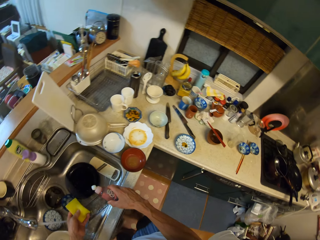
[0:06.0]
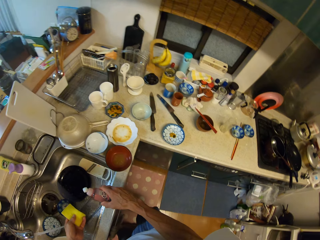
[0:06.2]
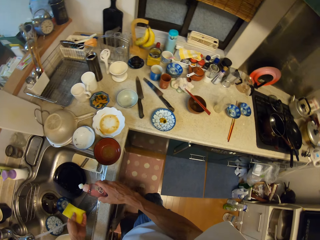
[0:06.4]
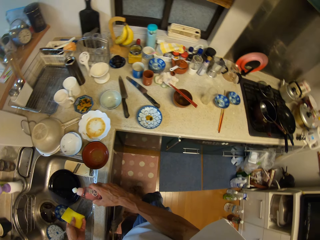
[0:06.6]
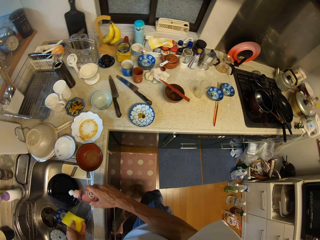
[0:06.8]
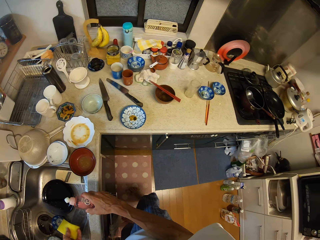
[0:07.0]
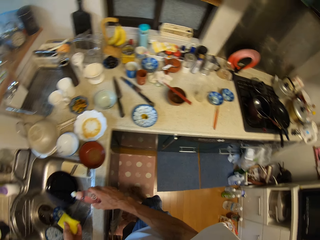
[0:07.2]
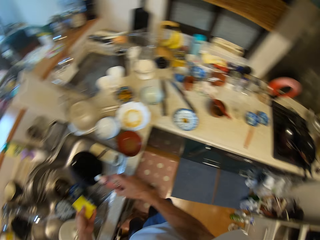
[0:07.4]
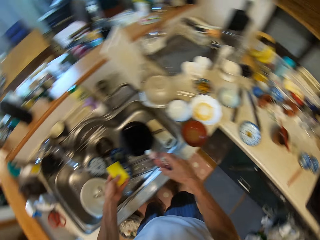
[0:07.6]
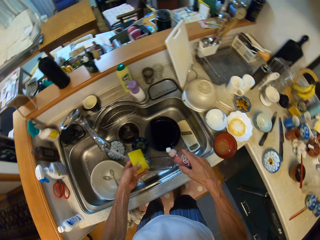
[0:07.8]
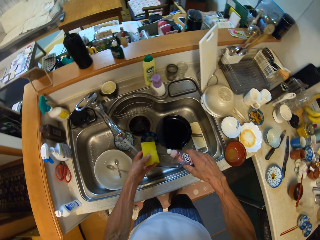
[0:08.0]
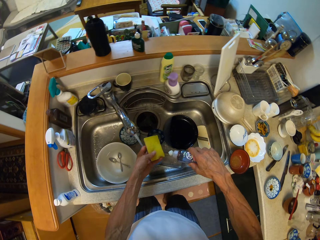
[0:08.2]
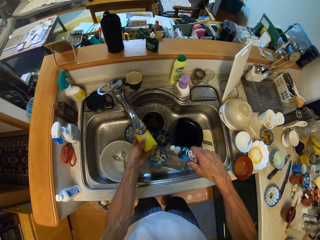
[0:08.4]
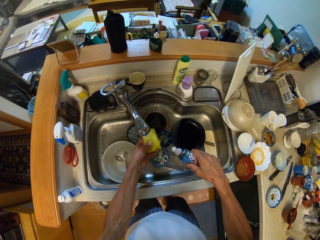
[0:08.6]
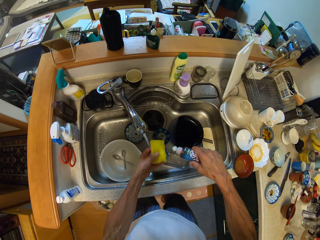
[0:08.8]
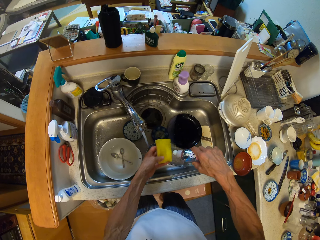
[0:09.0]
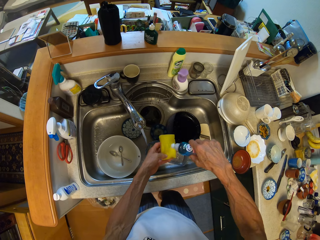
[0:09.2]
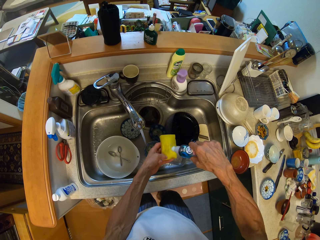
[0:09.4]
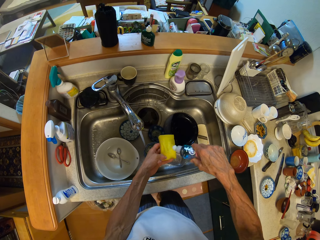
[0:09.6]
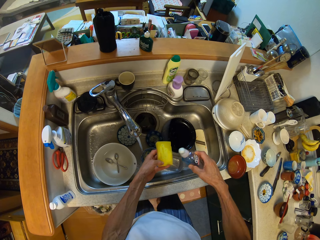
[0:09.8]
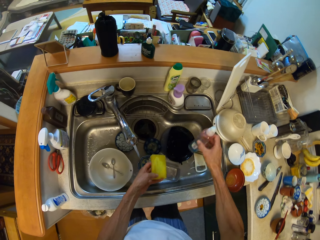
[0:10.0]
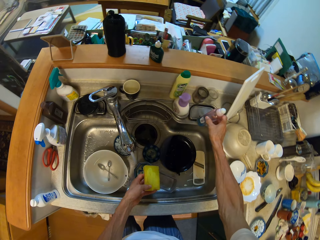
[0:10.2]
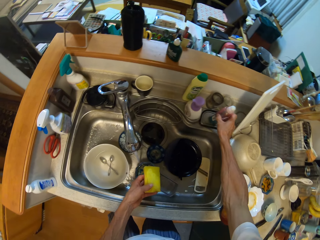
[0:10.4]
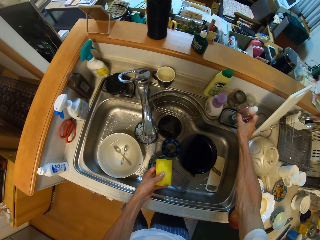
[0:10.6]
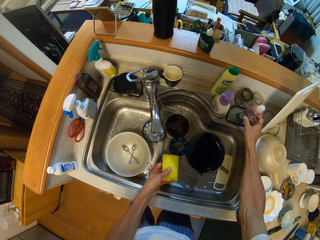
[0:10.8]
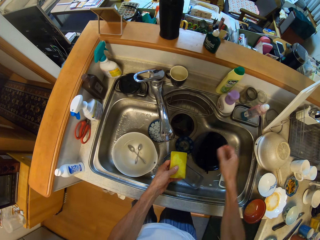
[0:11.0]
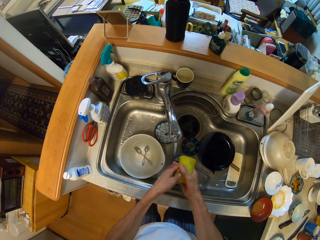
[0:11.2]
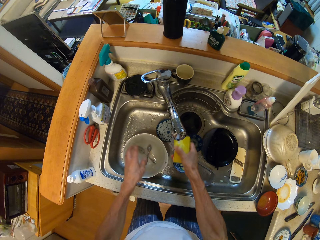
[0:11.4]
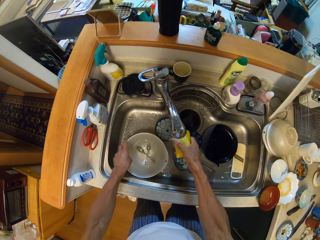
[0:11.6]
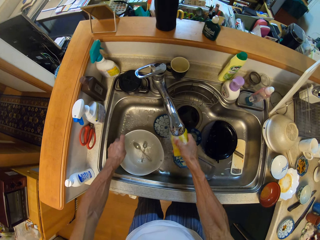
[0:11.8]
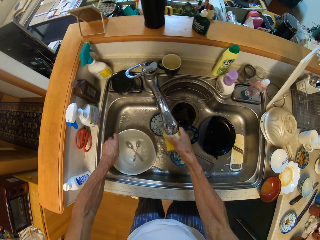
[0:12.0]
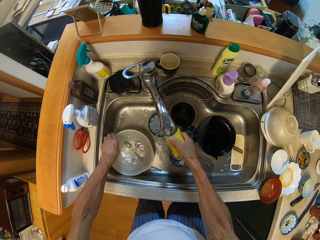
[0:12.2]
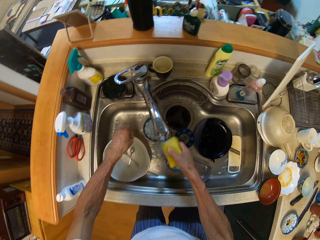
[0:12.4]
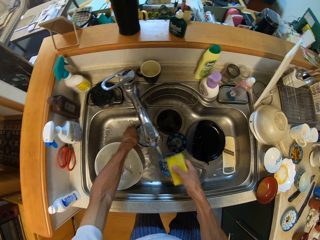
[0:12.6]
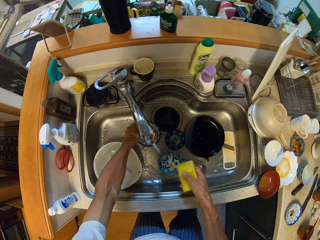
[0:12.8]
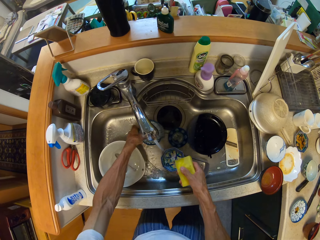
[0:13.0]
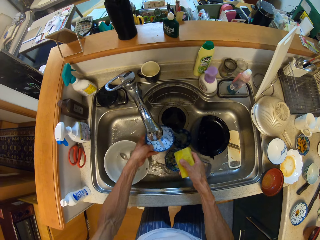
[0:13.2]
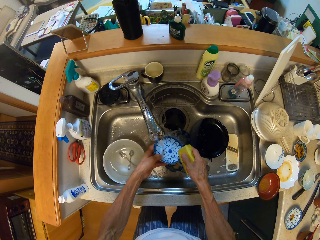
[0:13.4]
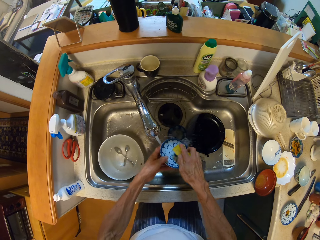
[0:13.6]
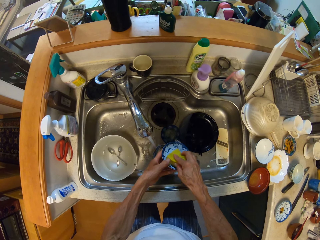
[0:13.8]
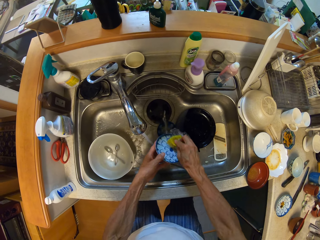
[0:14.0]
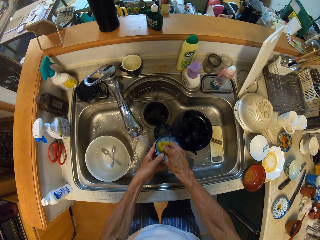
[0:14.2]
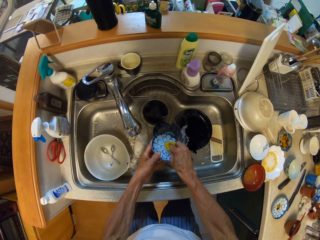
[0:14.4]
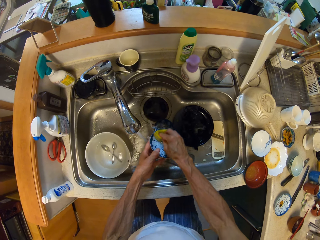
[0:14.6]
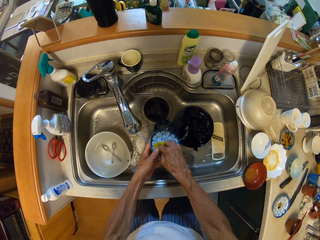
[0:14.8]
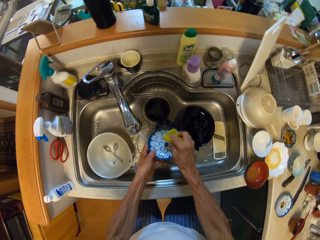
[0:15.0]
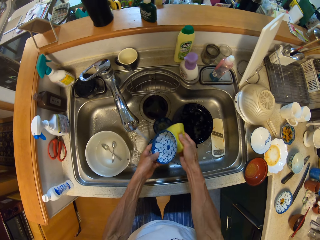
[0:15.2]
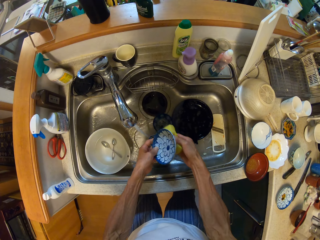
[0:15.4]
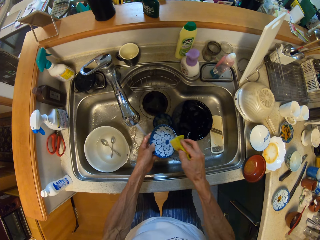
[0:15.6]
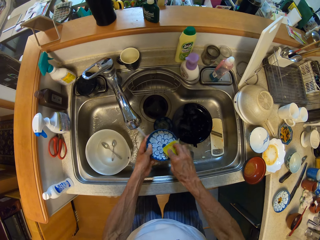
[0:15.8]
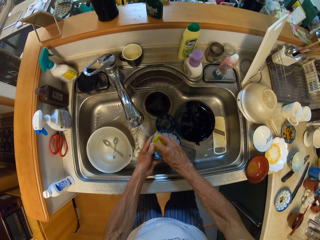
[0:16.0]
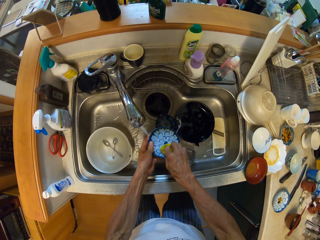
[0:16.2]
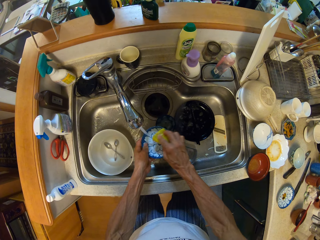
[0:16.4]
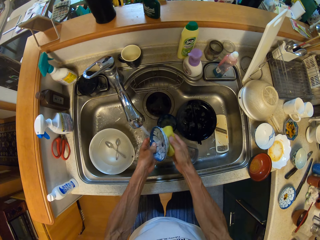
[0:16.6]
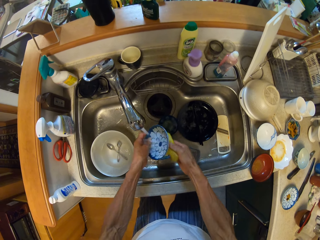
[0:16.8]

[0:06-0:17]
The camera wearer looks around the kitchen. They pour soap on the washing sponge. They drop the liquid soap on the sink with the right hand. They pick up the plate and wash the plate.

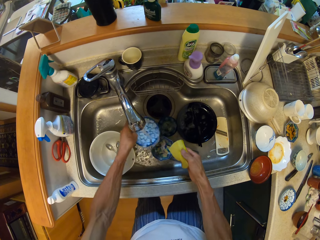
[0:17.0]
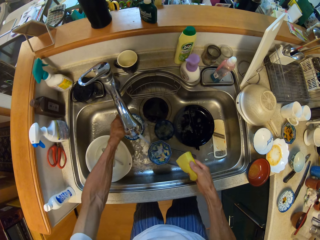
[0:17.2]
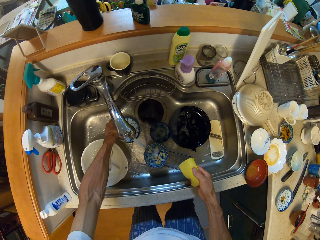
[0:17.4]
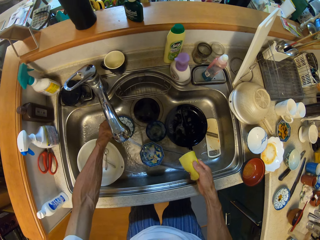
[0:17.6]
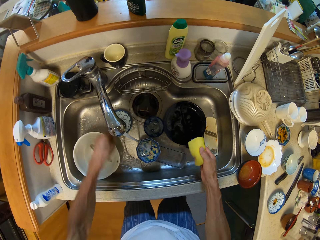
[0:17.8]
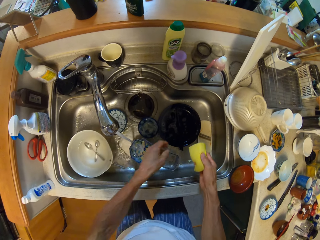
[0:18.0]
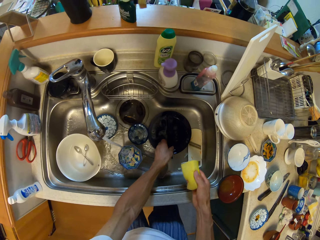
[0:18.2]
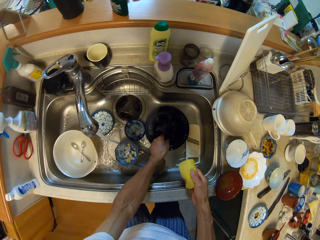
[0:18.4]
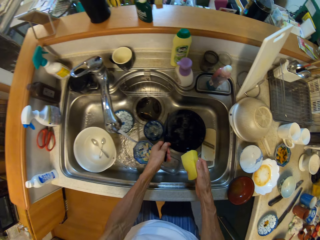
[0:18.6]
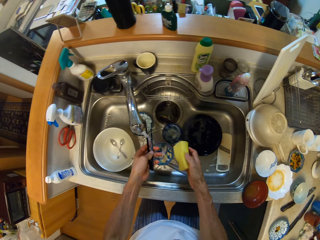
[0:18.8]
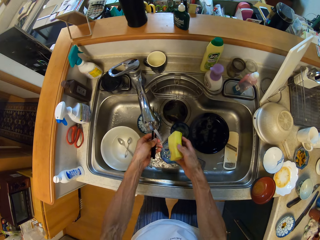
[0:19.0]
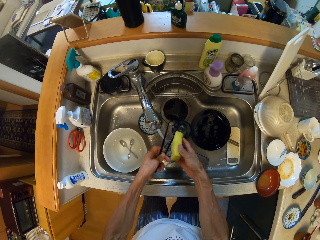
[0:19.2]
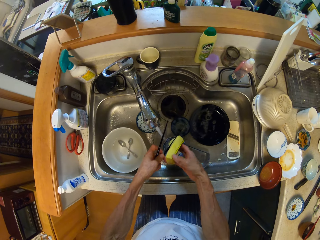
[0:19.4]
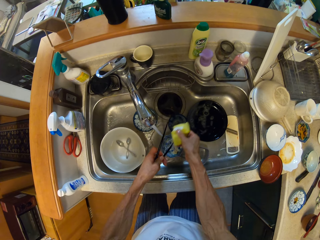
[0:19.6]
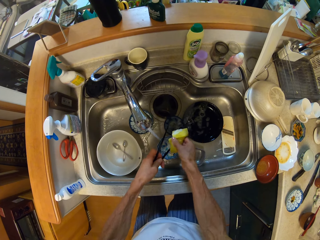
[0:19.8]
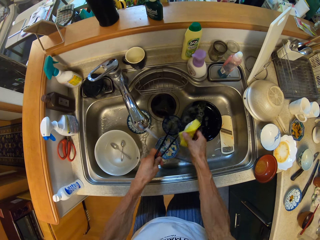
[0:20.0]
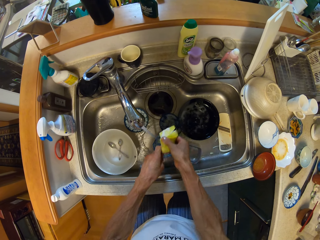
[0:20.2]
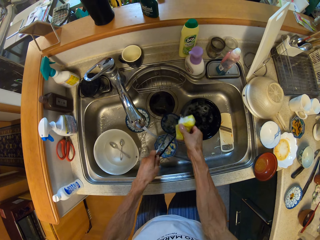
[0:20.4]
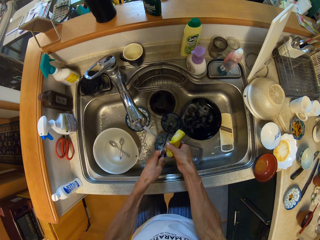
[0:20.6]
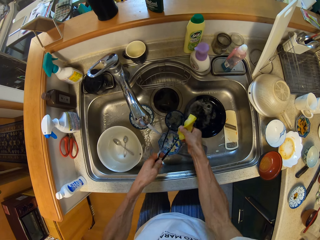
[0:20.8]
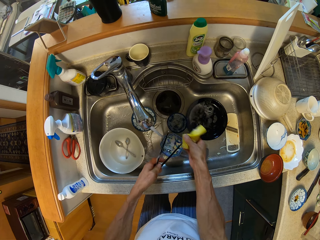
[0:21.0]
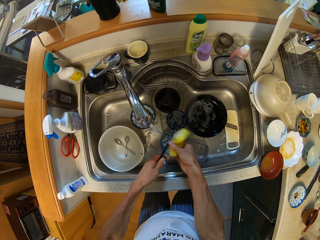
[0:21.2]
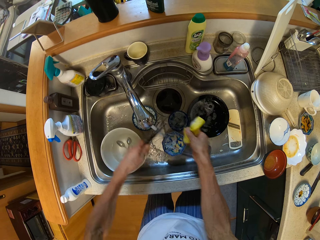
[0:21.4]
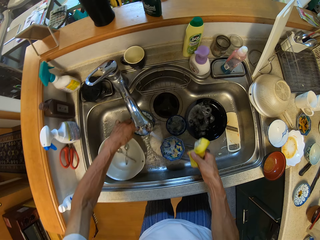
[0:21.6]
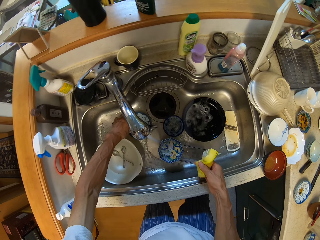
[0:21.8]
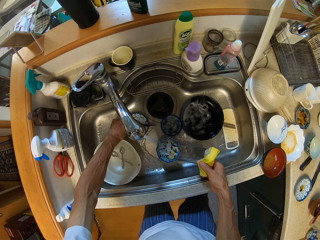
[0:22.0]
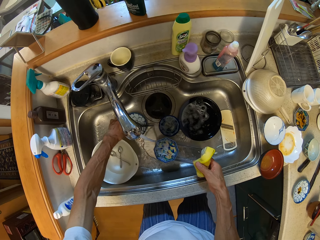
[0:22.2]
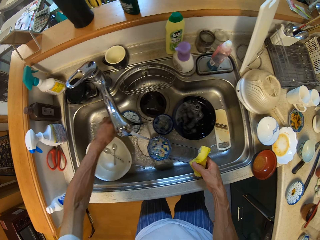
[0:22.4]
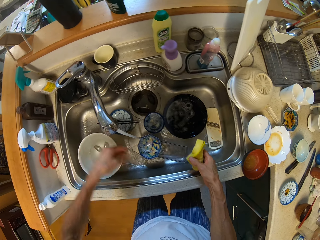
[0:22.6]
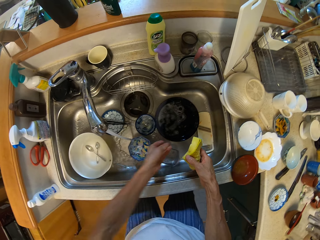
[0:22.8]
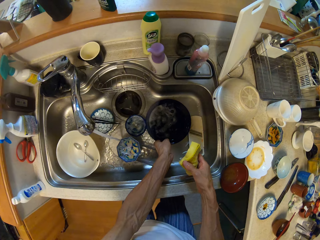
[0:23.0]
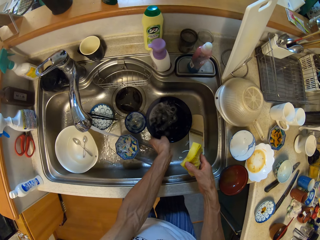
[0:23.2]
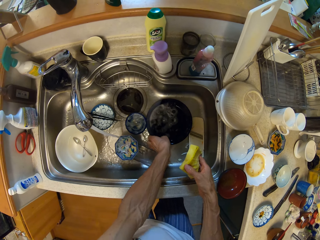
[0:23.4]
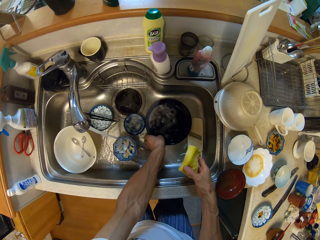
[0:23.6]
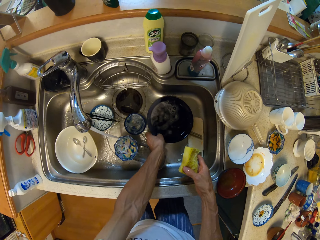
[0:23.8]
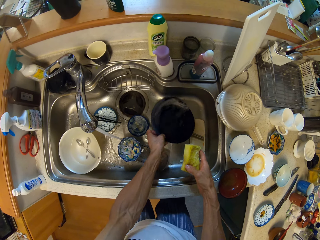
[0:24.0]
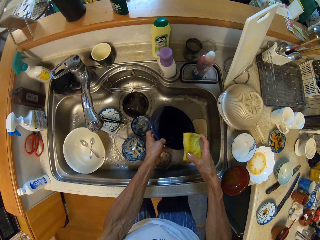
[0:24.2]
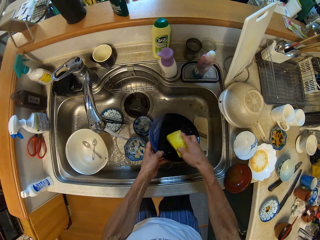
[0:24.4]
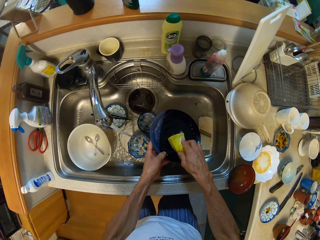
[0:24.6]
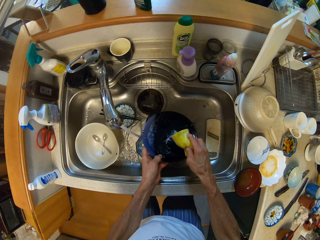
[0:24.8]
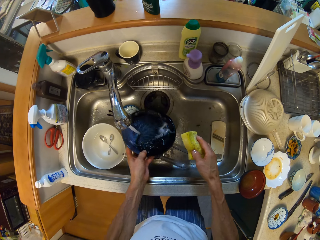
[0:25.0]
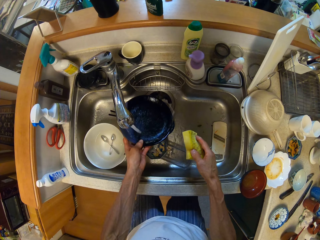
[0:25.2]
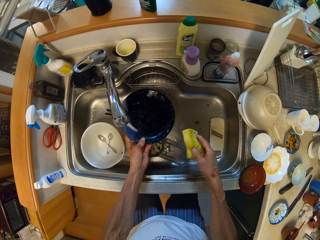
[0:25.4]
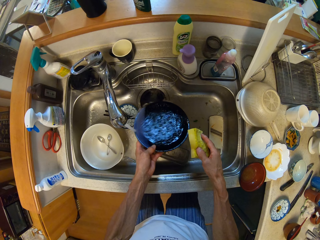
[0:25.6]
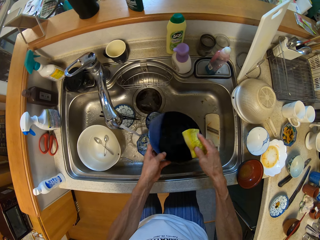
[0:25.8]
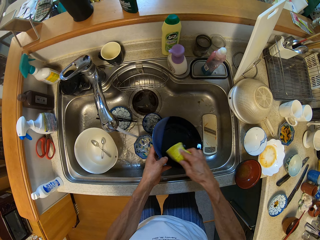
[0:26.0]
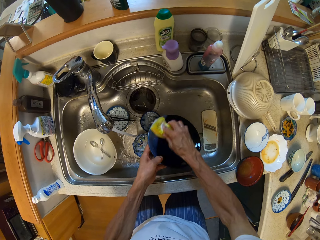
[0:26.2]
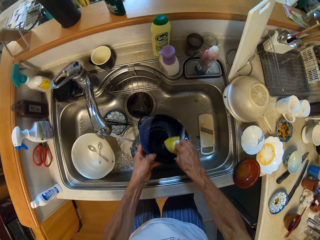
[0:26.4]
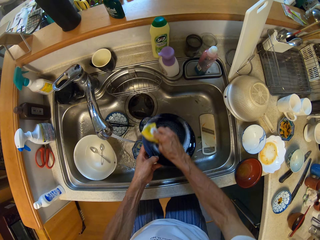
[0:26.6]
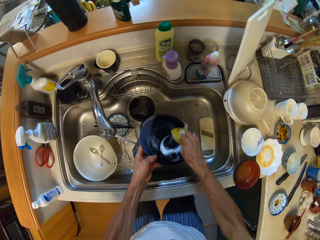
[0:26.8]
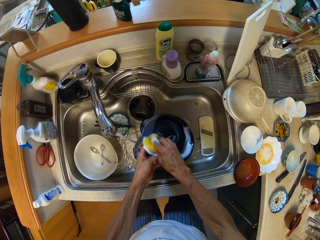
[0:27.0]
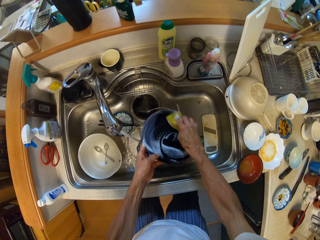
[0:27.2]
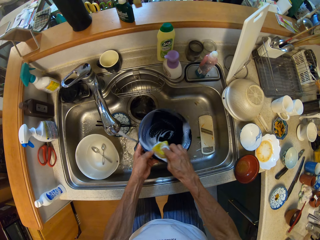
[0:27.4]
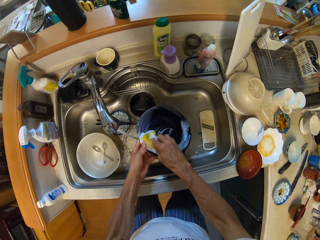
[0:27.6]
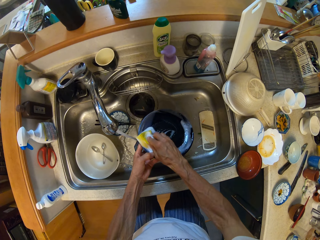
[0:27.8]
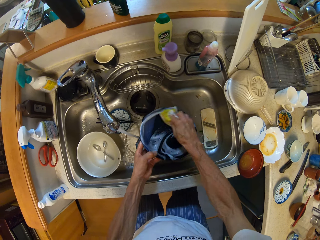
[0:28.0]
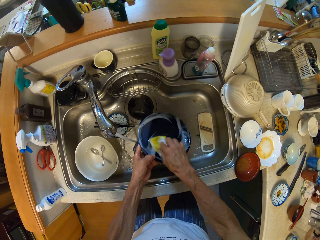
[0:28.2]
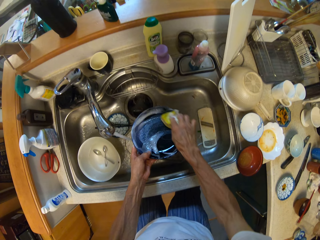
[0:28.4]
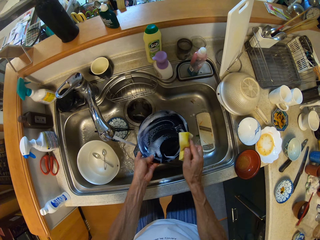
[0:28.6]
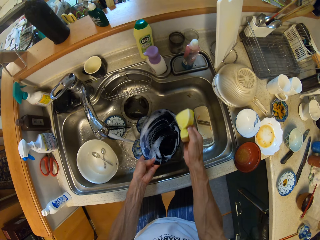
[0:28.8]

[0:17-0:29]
The camera wearer puts the plate in the sink. They pick up an object, wash the object, and put the object in the sink. They pick up a plate and wash the plate.
